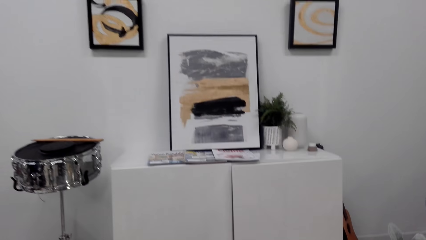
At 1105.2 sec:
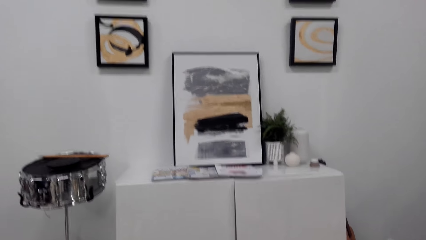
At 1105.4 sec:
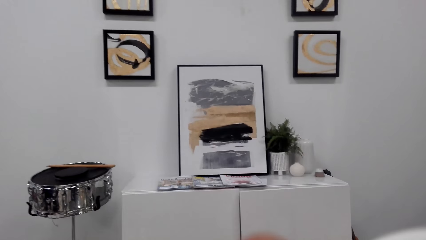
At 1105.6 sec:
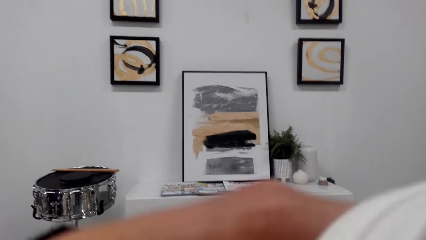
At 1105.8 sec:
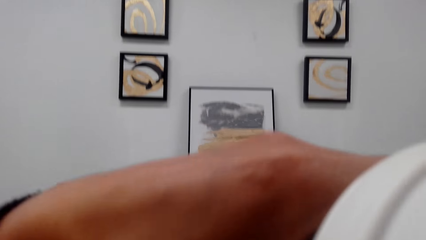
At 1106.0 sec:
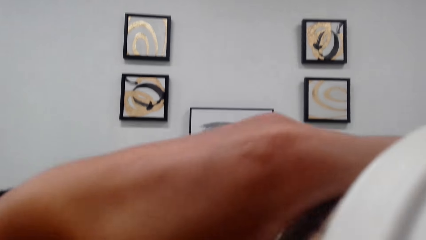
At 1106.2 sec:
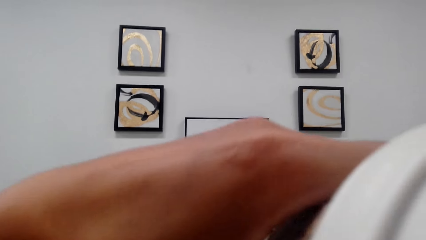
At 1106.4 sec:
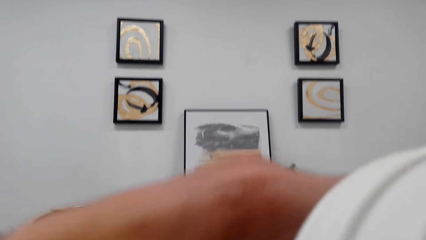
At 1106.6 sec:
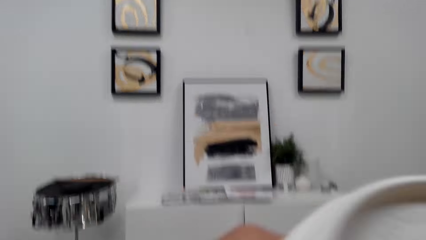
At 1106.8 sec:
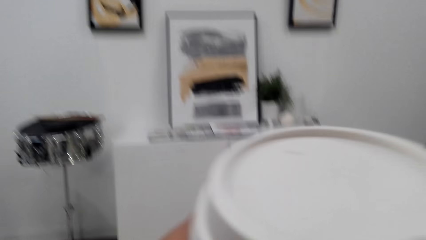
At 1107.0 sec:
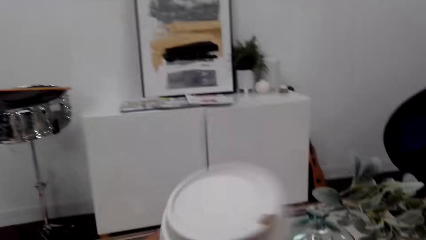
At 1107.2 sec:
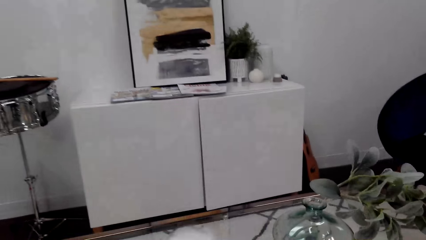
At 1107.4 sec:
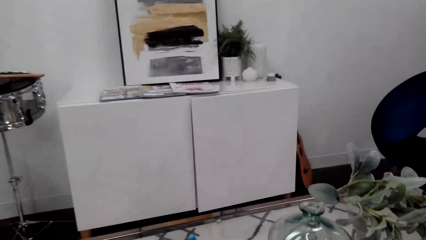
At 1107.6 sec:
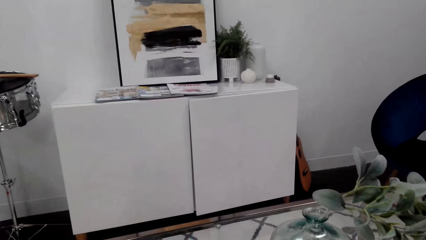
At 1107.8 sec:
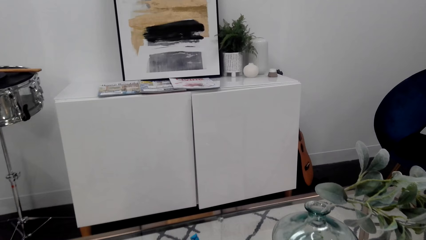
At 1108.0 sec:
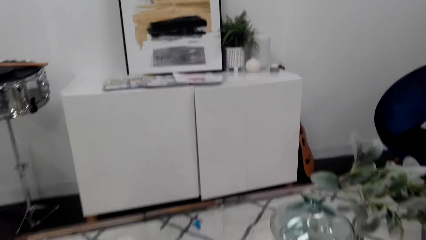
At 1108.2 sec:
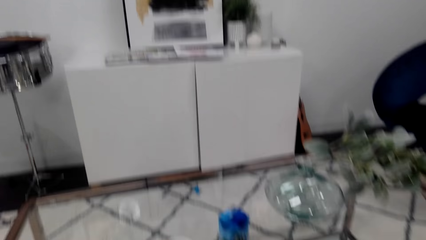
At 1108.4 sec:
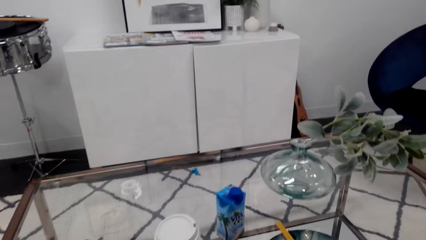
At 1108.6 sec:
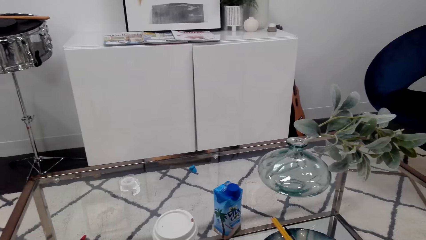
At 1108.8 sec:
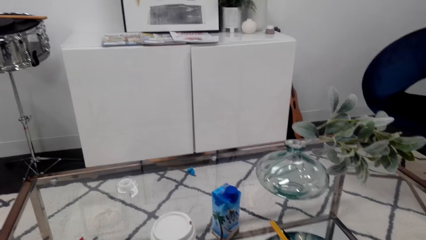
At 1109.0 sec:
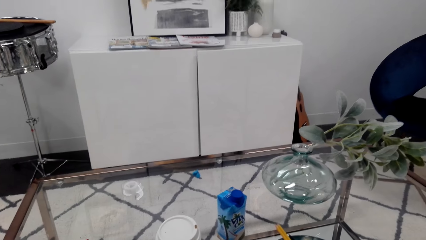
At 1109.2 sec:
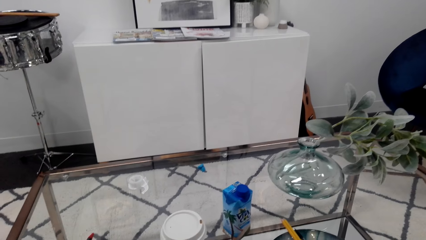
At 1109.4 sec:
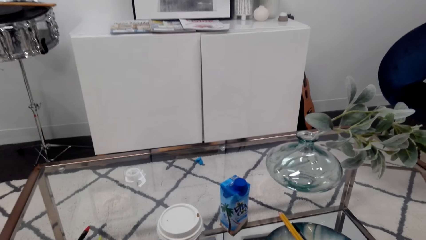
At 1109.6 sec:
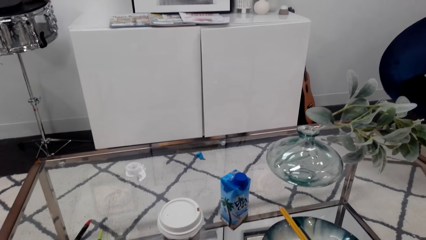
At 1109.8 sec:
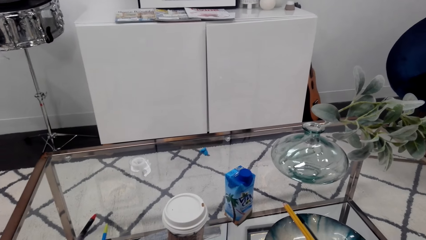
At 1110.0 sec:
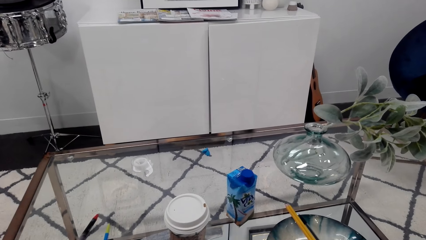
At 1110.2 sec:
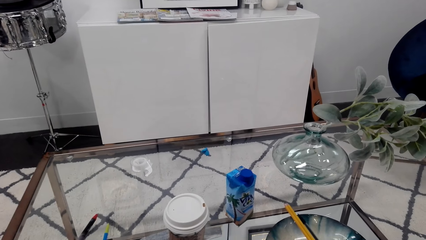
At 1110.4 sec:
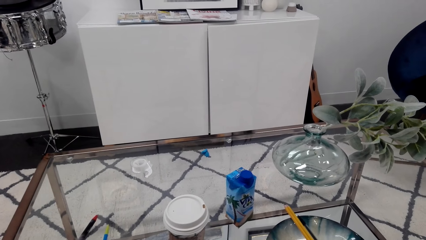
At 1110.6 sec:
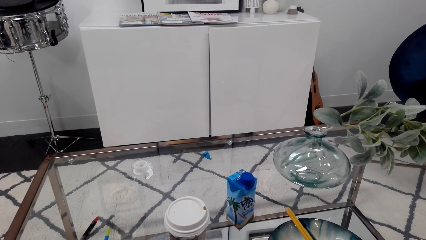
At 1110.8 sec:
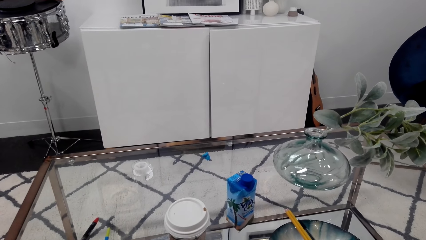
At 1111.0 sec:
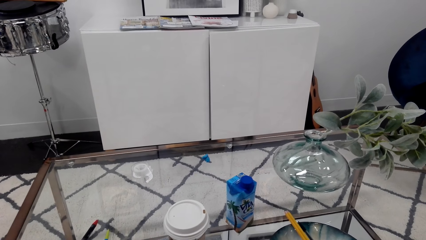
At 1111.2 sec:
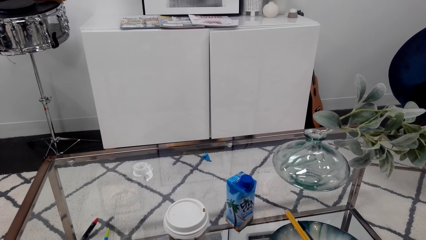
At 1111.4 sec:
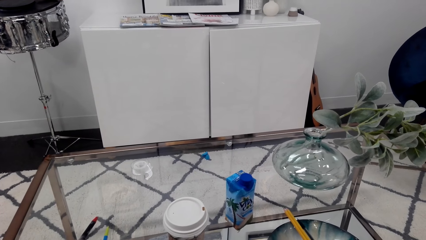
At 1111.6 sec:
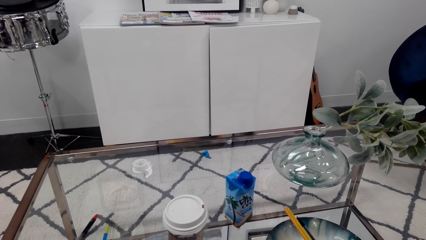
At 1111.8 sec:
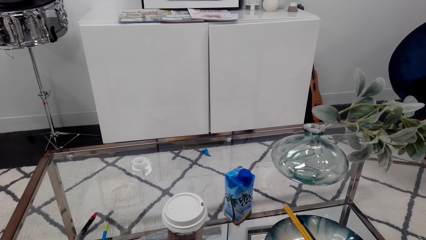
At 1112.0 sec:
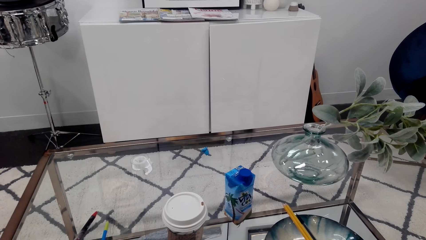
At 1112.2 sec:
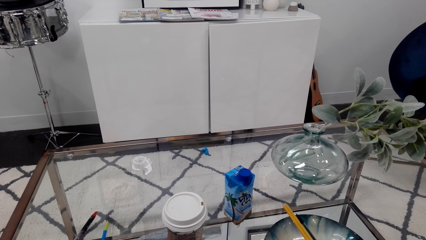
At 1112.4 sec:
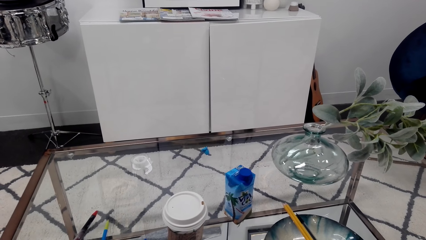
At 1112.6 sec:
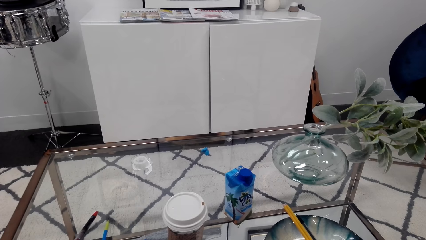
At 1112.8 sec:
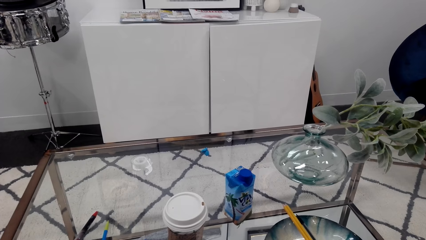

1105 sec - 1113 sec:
The camera wearer drinks from a mug. They place the mug on the table.

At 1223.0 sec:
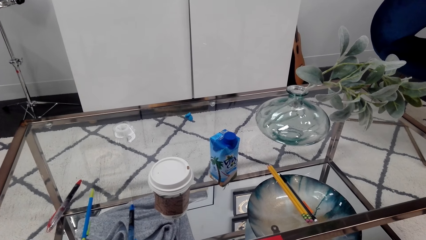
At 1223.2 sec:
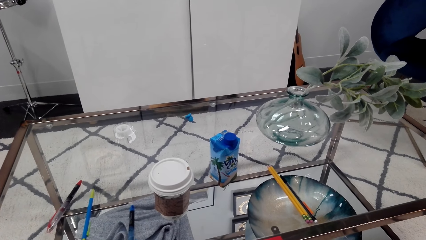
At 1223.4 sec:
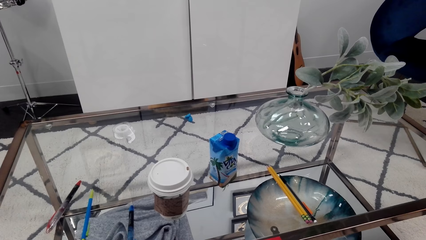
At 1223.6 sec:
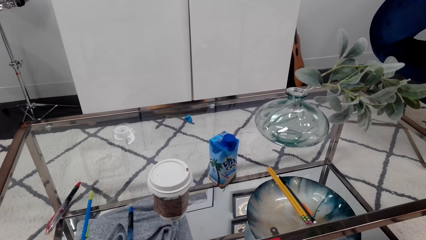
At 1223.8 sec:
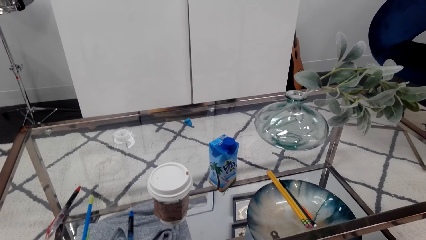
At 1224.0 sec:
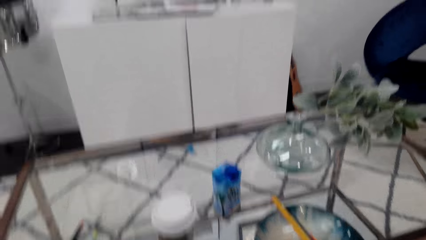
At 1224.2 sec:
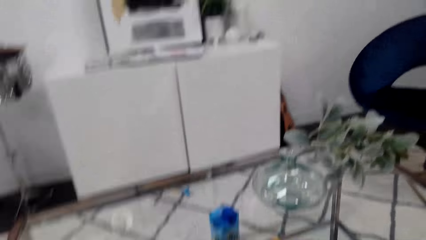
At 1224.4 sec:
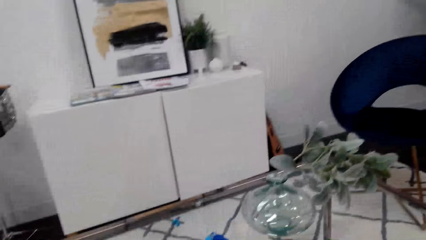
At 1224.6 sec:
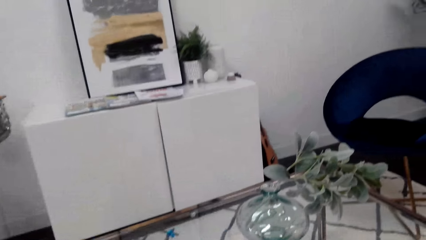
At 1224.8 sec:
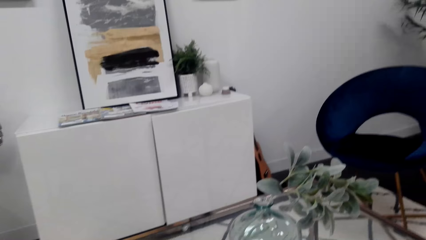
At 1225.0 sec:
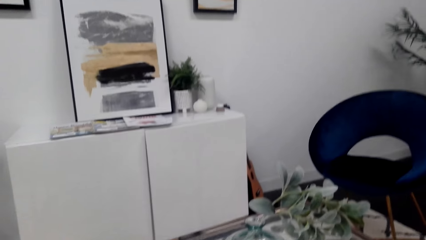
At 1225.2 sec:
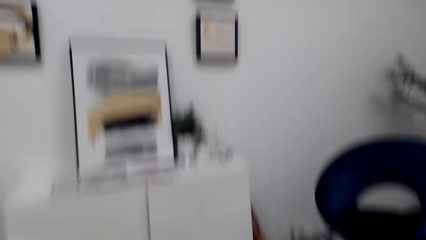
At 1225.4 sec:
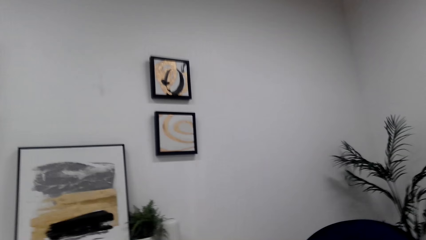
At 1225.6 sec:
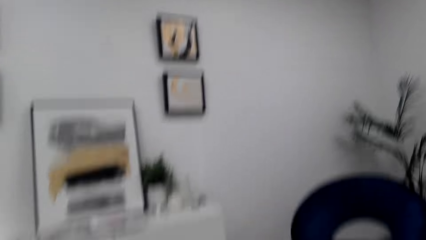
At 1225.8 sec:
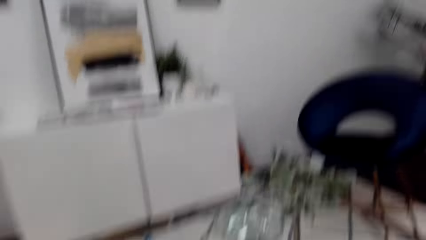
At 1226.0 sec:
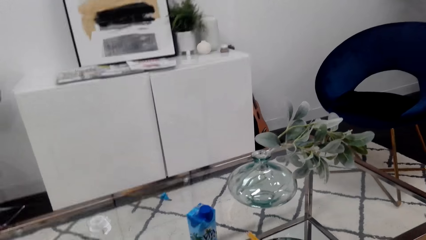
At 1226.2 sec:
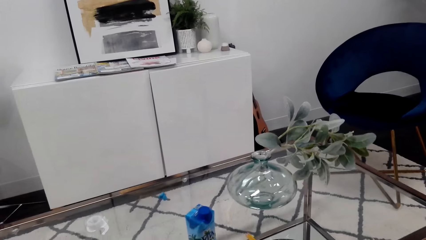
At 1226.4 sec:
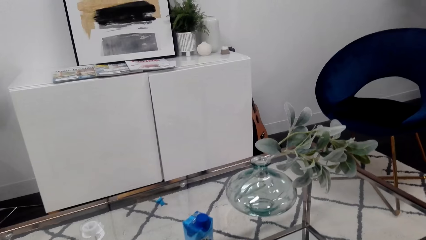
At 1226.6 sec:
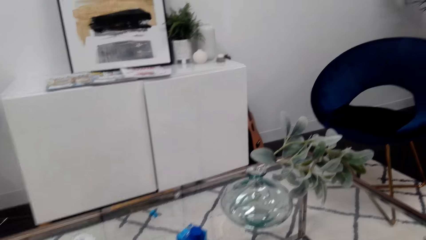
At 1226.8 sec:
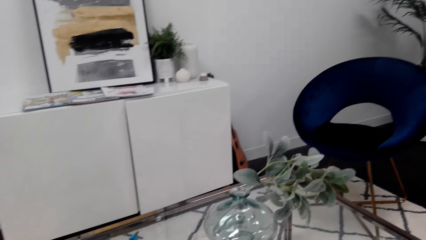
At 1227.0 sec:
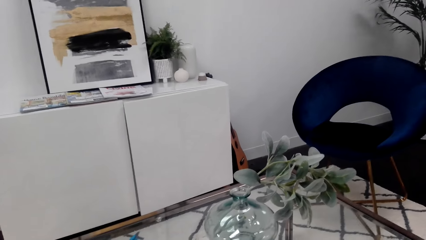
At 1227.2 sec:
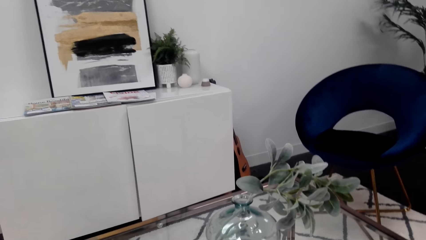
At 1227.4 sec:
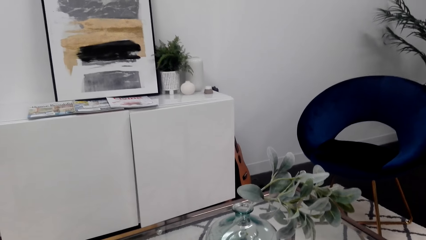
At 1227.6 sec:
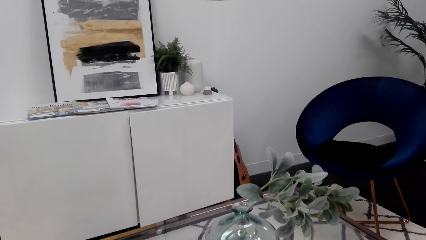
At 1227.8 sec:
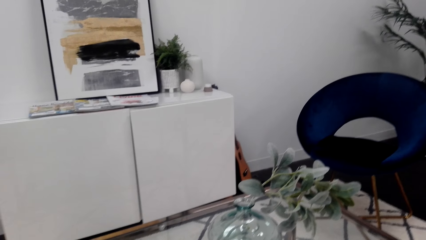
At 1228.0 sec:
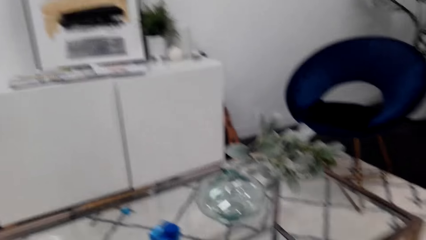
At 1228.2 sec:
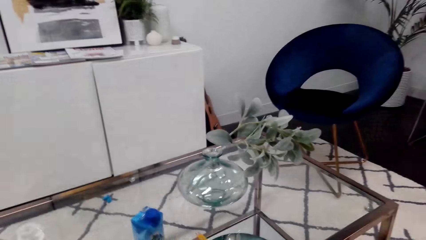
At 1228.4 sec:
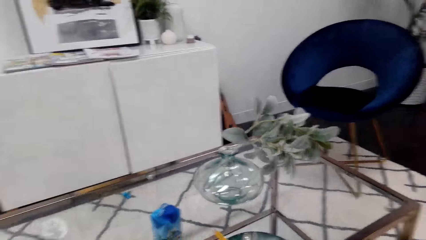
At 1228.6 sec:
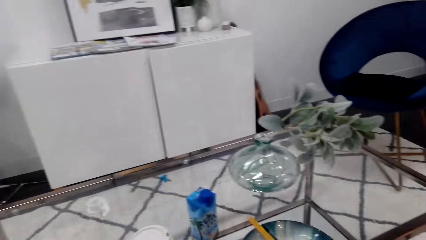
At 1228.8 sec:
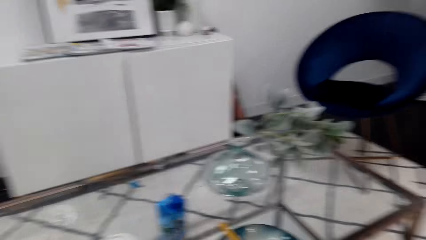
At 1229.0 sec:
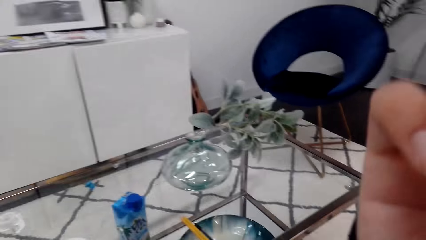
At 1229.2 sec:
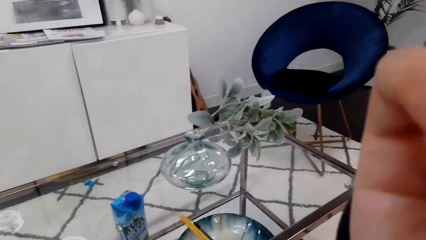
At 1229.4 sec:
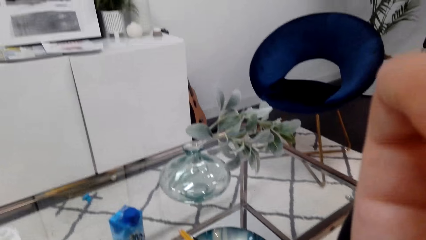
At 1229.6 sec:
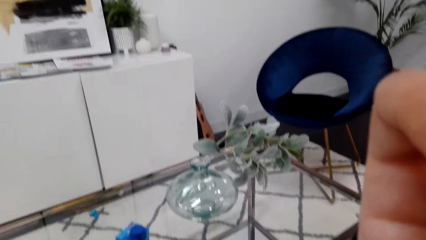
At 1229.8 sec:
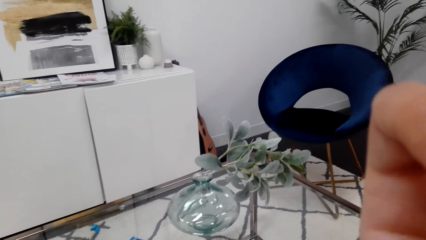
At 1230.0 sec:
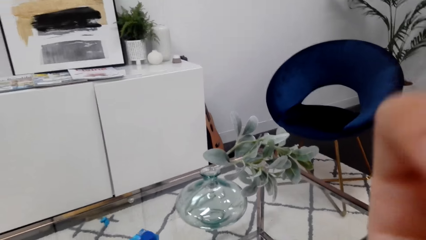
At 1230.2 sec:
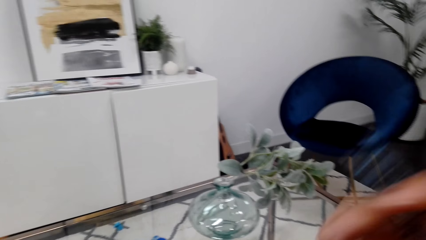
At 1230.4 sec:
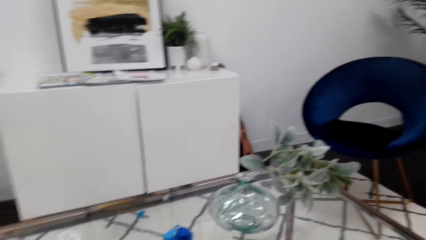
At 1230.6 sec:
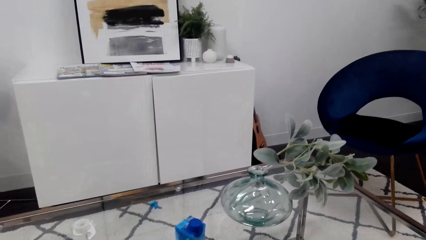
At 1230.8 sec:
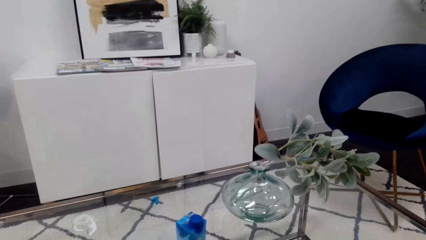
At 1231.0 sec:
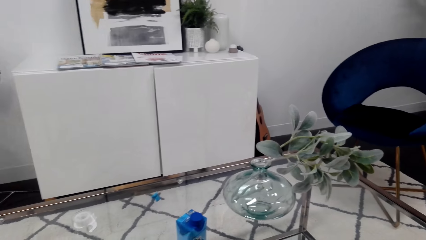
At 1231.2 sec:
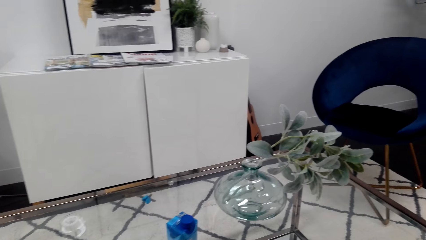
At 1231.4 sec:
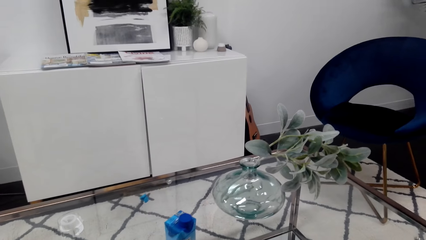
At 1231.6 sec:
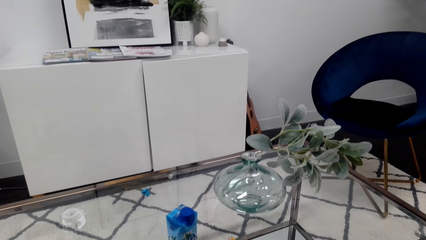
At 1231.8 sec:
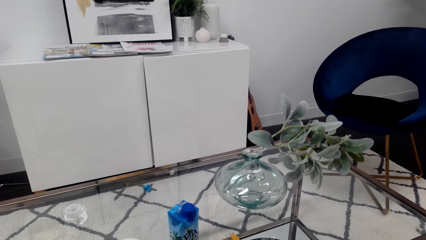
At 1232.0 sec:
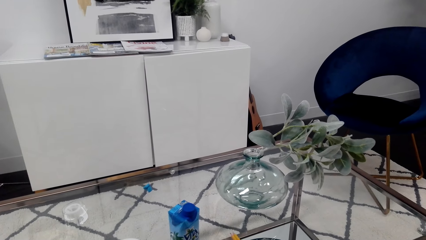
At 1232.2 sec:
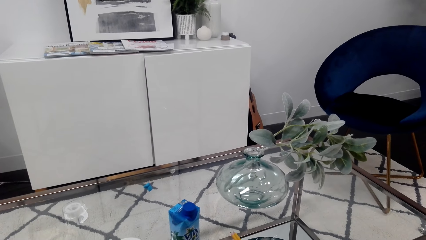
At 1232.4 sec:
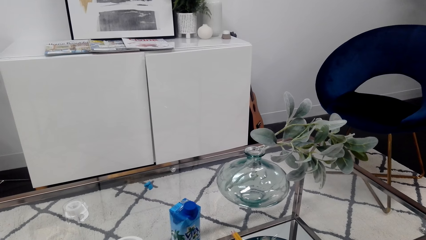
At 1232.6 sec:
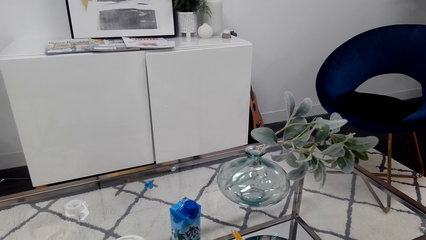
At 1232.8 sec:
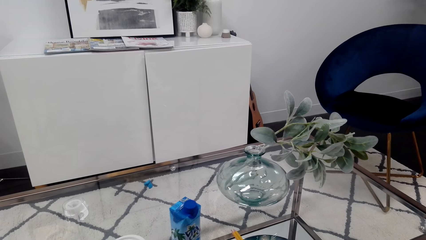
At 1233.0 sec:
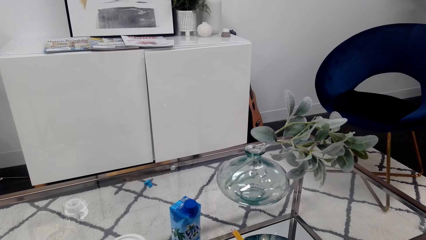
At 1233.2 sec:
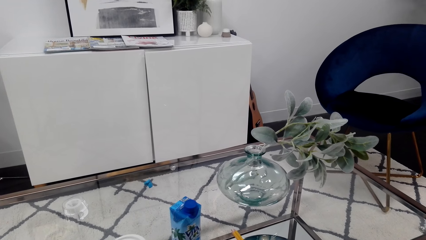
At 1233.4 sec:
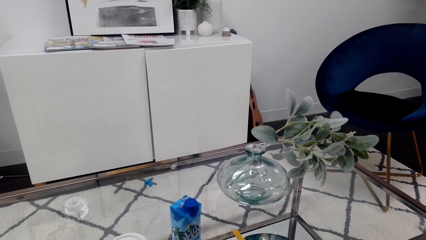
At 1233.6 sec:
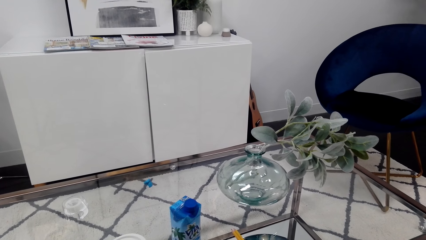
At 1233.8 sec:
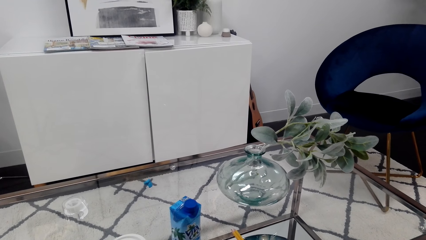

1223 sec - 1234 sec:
The camera wearer looks around. They adjust the camera. They touch the camera.
